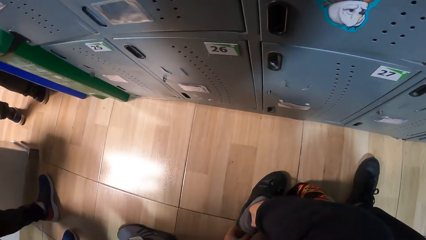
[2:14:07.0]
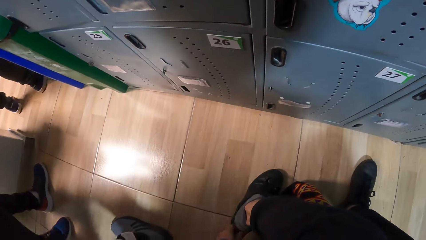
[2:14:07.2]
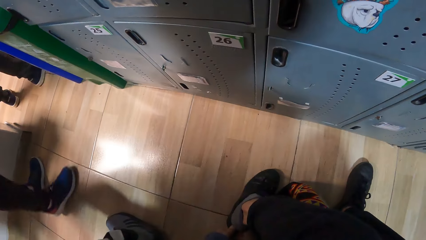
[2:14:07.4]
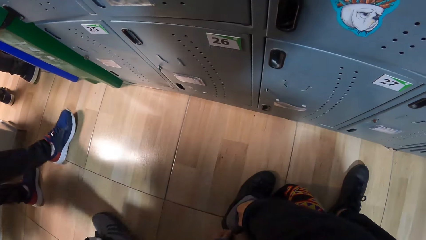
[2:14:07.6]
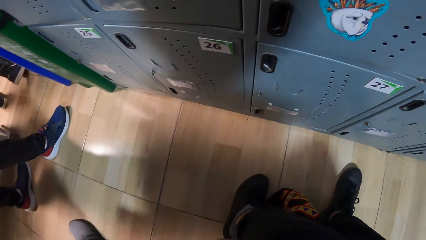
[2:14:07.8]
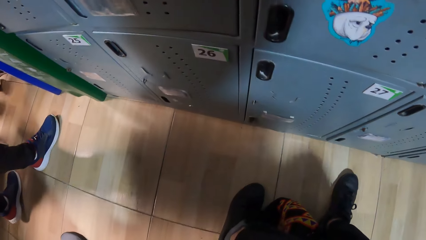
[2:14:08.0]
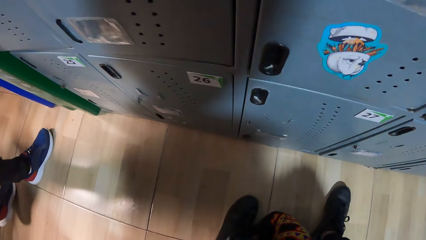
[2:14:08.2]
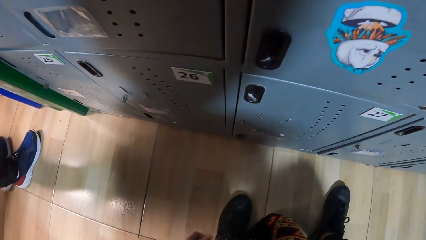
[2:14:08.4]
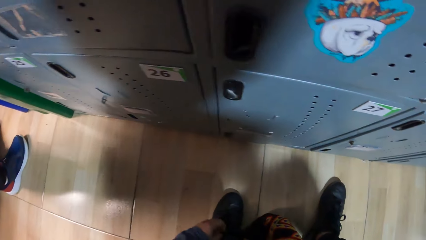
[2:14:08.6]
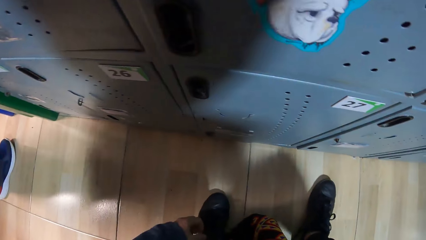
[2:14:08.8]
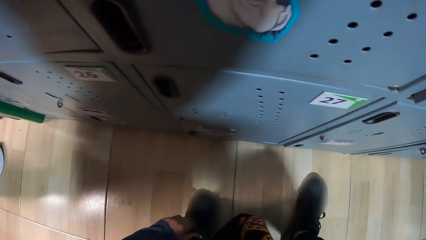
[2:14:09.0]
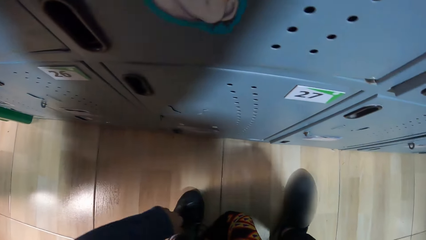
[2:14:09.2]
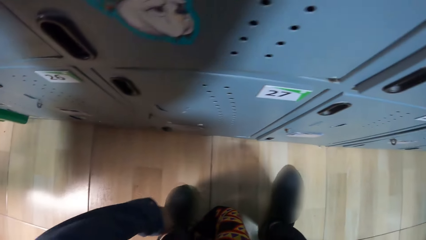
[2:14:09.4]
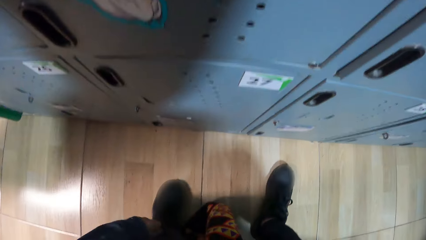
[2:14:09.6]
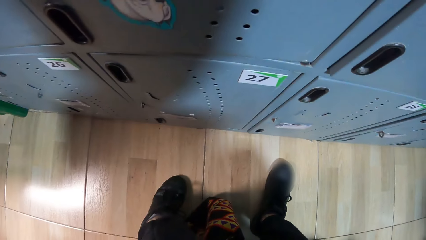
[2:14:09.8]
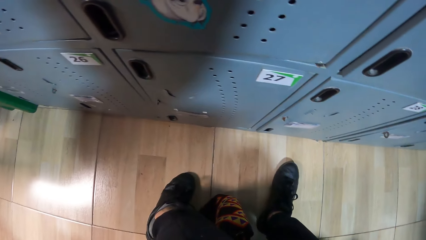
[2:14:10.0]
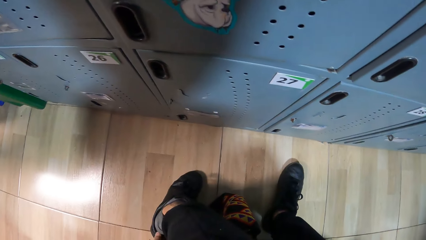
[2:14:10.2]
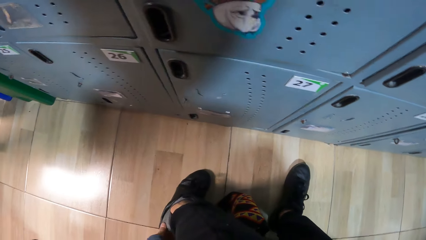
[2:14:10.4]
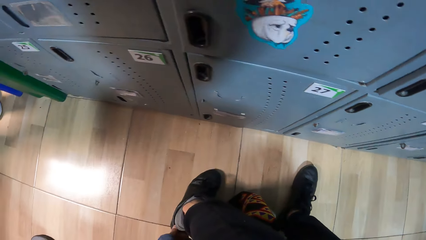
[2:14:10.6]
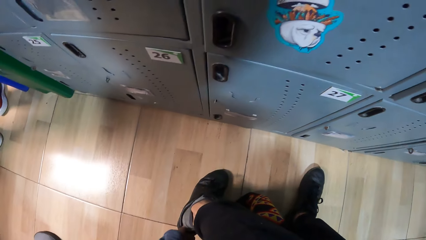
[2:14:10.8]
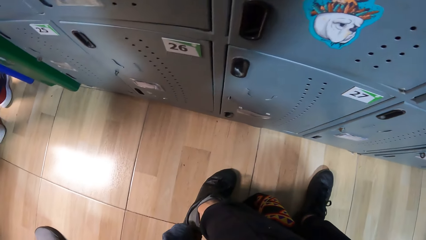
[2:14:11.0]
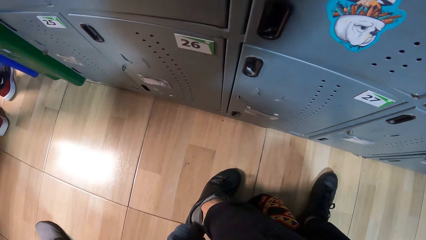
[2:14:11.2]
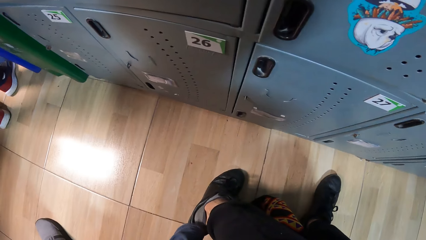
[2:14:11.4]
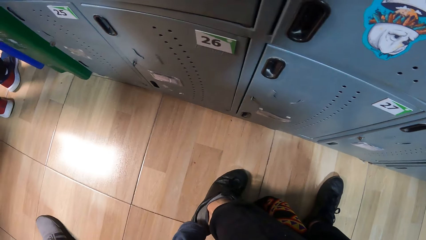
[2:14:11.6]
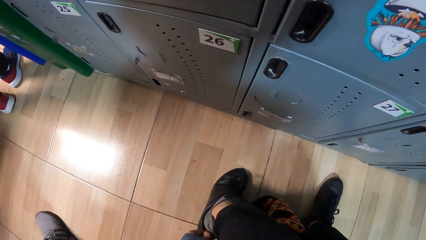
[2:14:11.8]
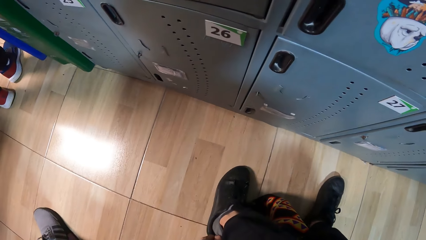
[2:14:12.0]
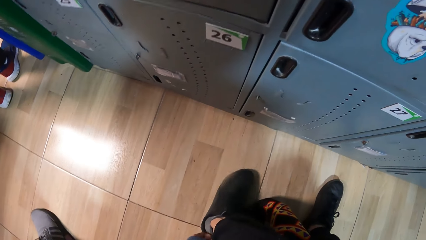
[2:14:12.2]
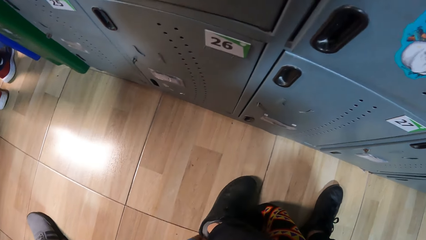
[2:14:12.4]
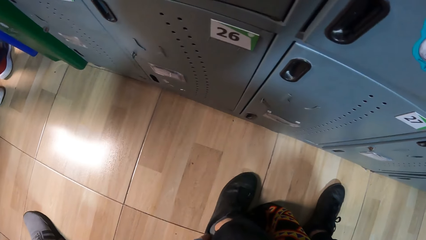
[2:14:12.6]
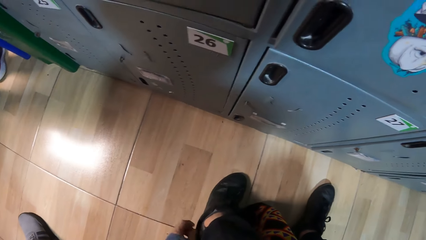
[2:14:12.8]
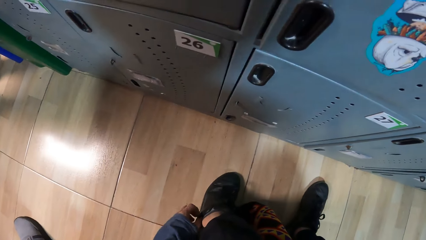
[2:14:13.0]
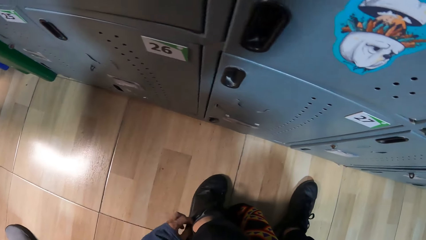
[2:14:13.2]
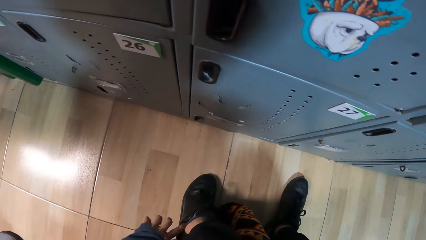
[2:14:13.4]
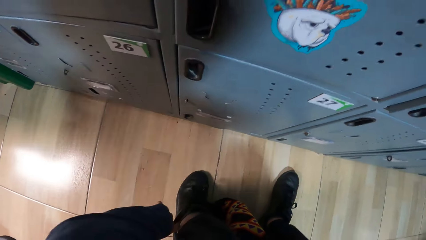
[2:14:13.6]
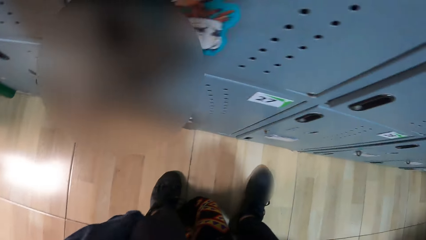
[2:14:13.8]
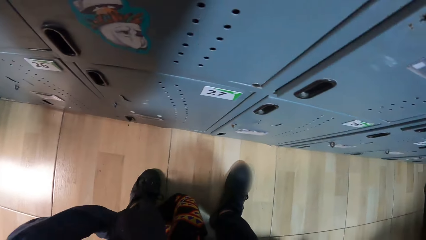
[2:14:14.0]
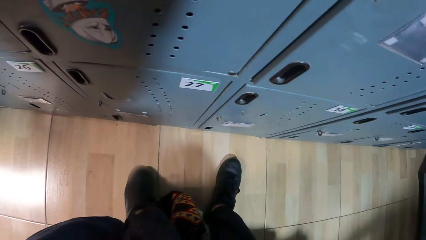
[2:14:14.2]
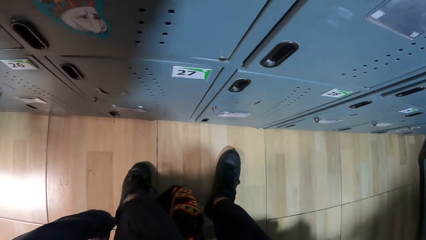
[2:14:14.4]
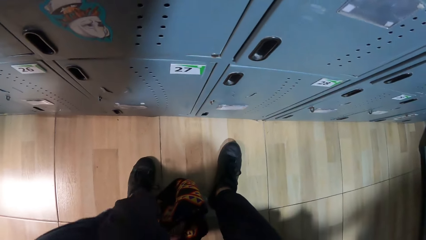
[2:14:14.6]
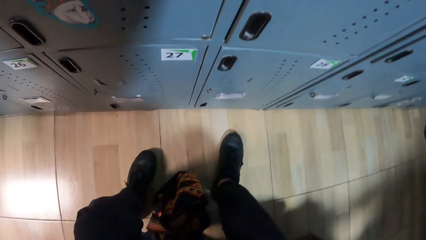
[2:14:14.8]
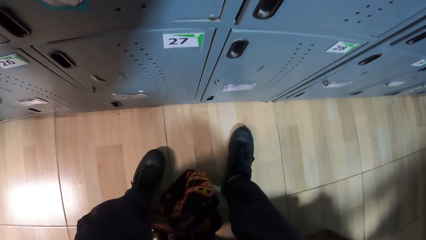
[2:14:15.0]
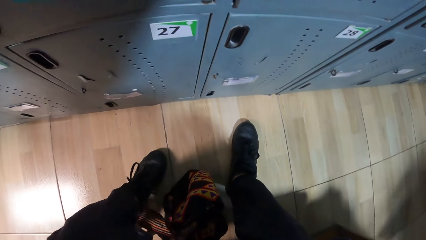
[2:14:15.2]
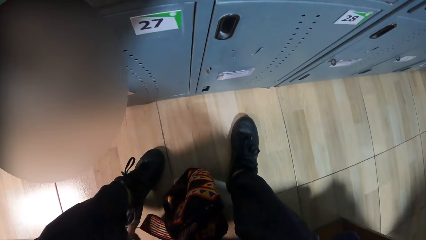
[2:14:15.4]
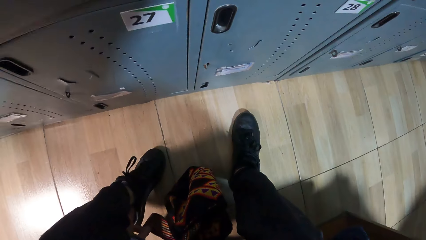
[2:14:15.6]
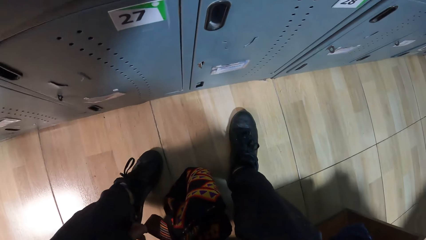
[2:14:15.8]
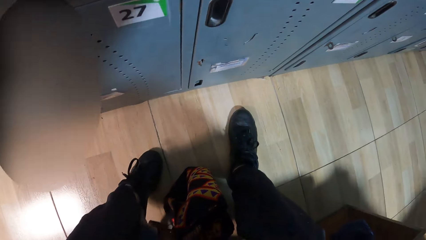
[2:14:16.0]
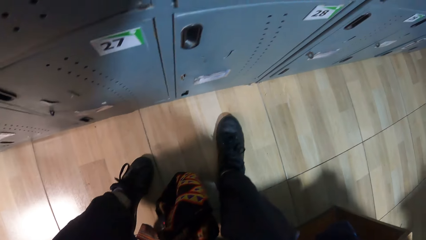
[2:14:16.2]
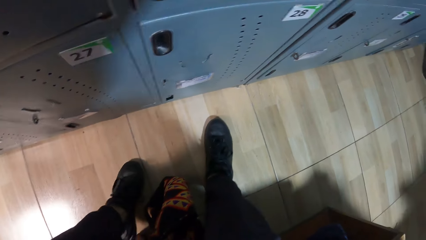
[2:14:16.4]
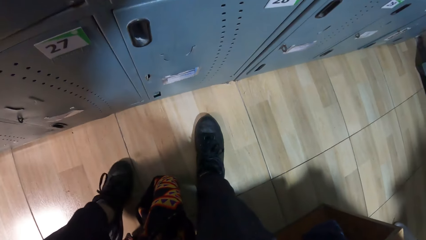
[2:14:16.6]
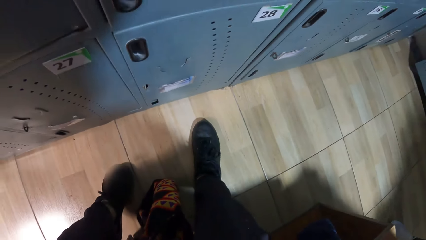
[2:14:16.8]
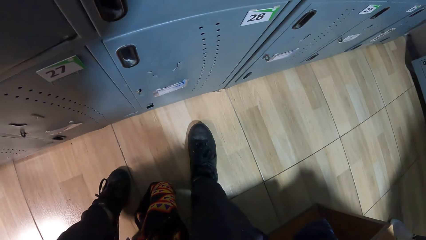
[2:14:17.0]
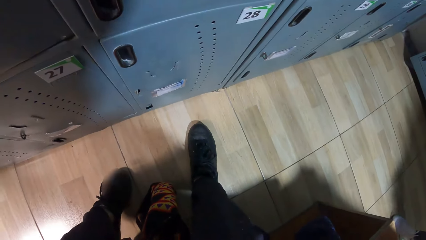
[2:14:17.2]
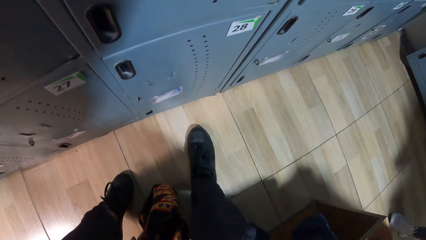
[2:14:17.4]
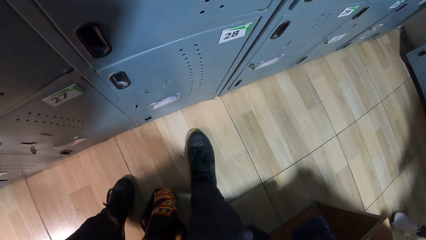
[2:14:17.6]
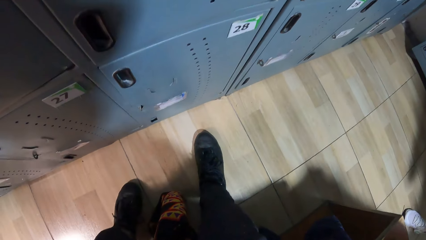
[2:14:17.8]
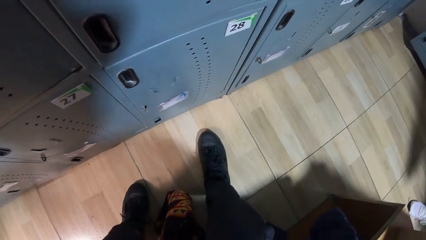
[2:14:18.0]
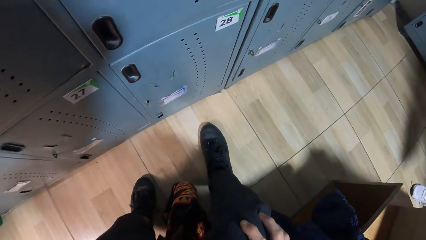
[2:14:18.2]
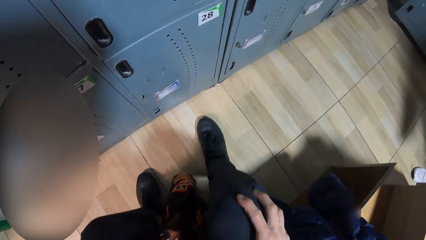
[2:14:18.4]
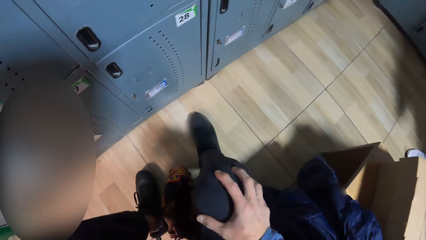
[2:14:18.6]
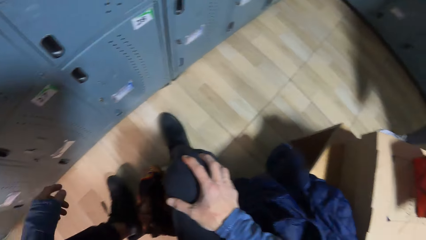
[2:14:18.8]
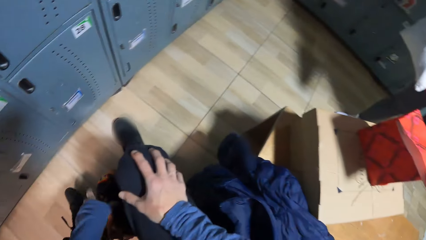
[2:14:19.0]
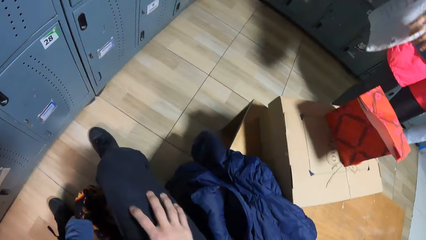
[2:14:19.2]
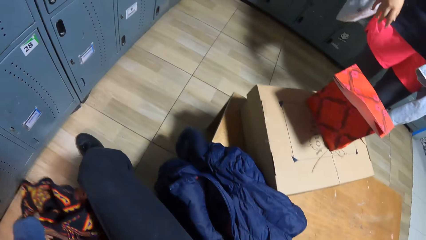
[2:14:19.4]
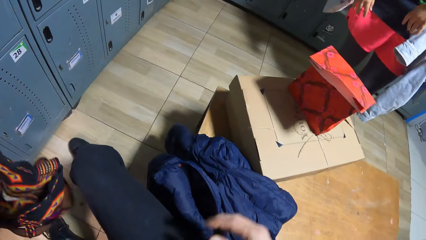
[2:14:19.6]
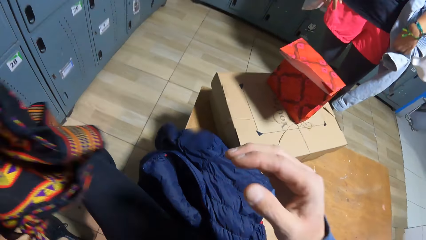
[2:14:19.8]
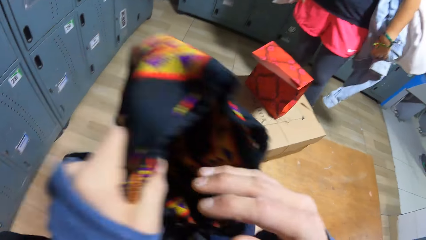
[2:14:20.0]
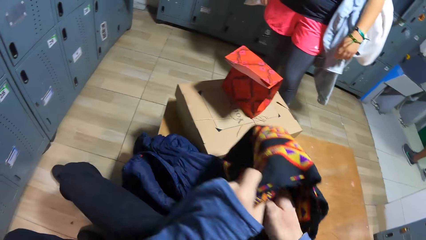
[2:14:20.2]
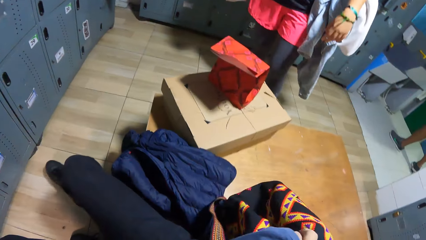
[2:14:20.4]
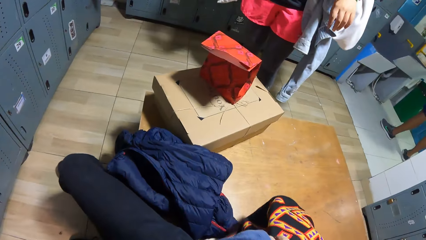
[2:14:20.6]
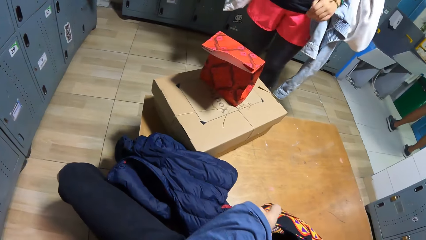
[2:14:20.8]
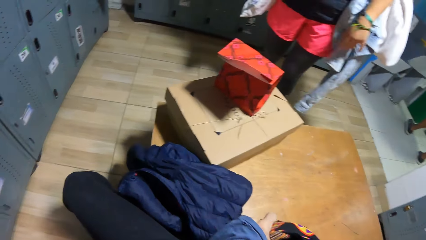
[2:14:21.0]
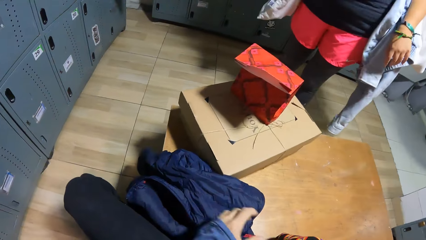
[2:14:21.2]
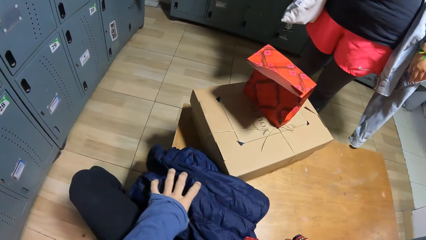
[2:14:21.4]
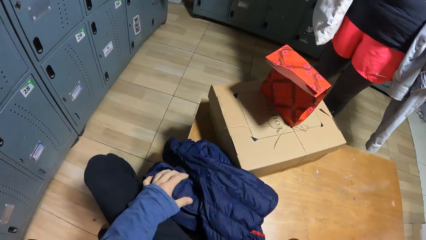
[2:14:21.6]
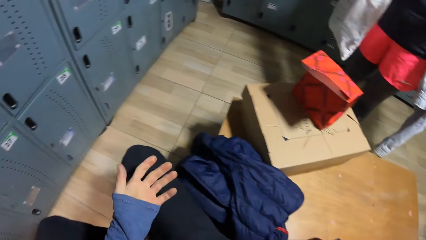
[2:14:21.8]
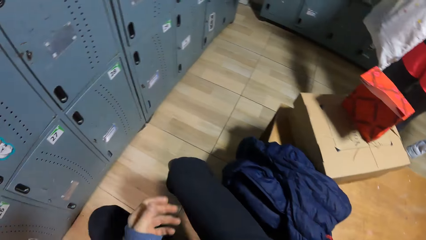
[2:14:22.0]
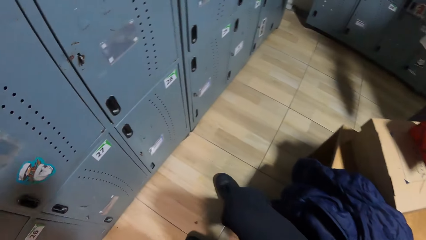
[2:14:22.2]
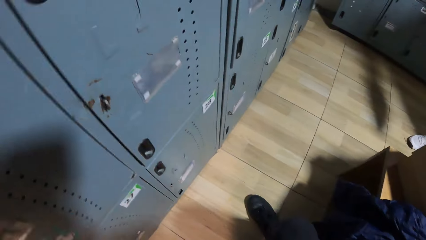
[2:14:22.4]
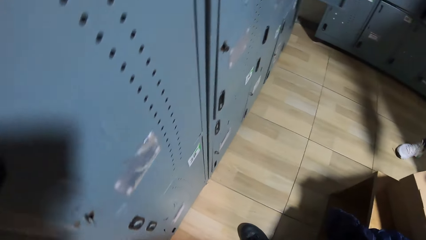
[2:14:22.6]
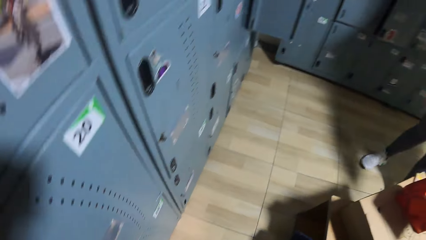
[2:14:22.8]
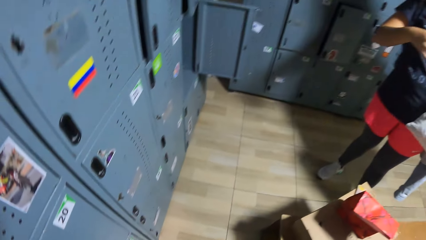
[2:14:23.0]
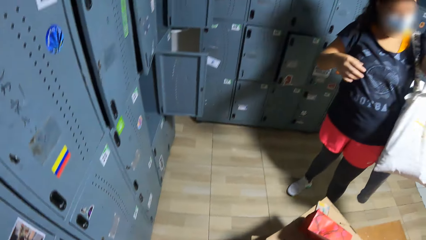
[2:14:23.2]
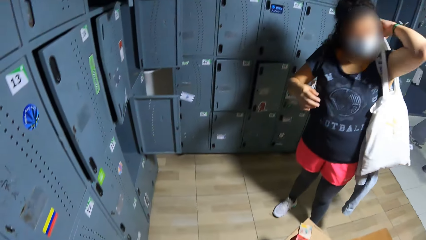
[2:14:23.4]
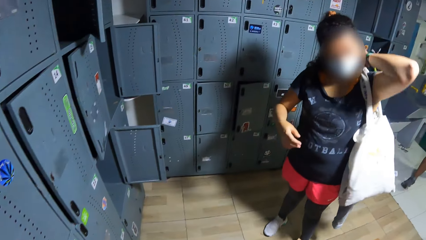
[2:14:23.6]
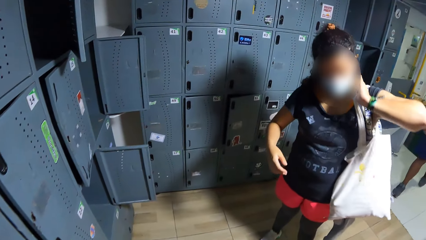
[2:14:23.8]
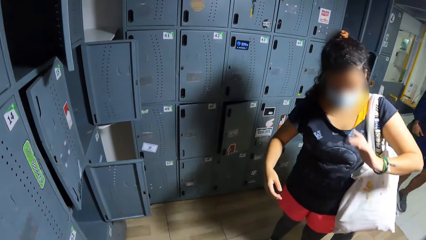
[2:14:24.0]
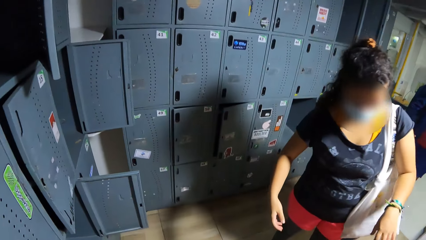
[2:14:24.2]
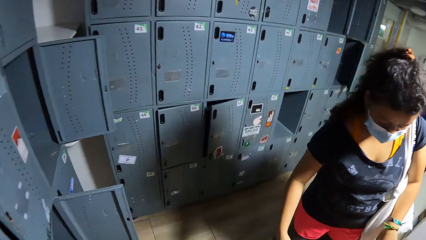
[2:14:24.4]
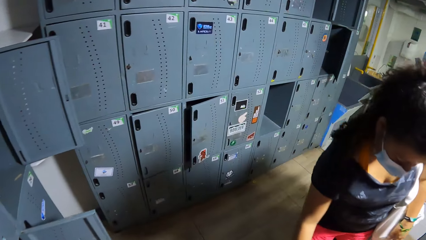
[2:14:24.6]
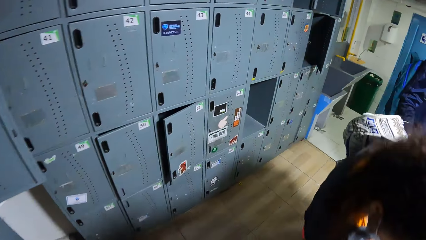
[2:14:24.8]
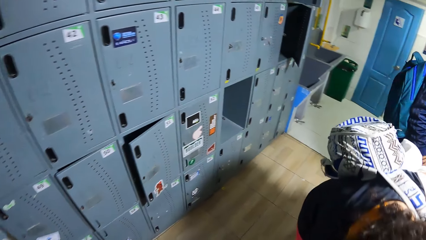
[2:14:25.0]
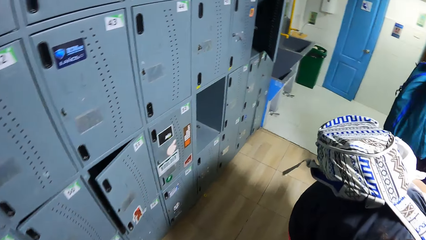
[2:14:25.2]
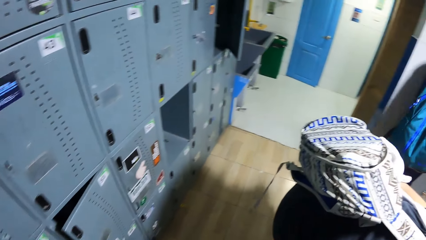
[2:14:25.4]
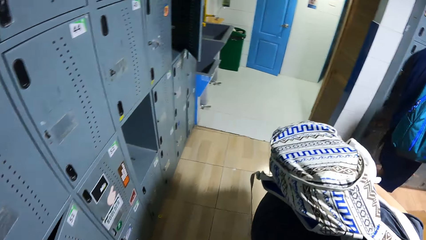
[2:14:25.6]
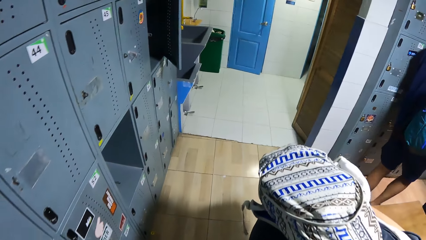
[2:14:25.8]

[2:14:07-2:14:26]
The camera wearer adjusts the shoe on his left leg with his left hand. He puts on the shoe. He picks up the bag from the floor with his left hand. He passes the bag to his right hand with his left hand. A person stands in the room. The camera wearer touches the jacket on the table with his left hand. He moves his hand. He stands from the bench. A woman adjusts a bag on her shoulder. The person carries a handbag. The person walks in the room. Another person walks in the room.
